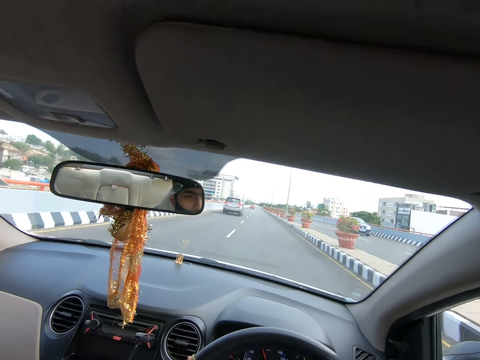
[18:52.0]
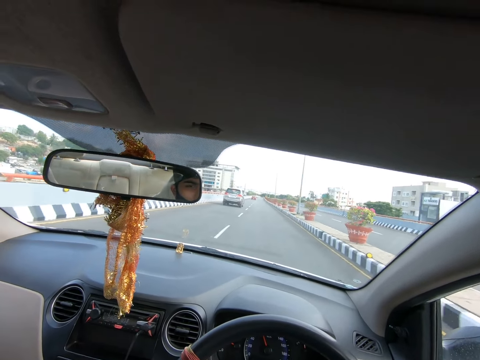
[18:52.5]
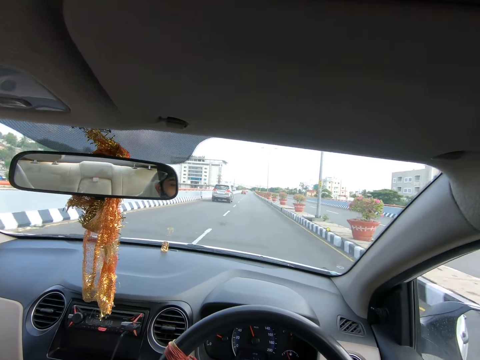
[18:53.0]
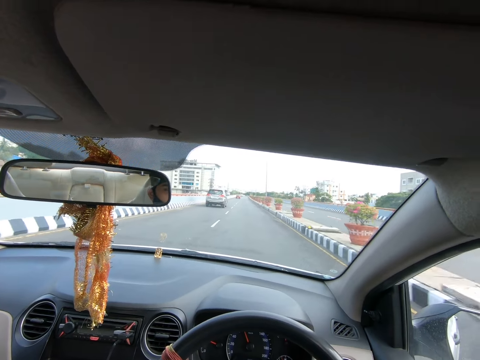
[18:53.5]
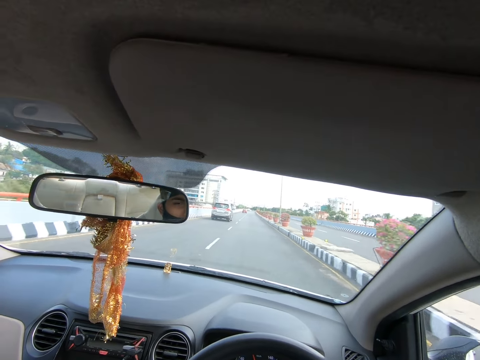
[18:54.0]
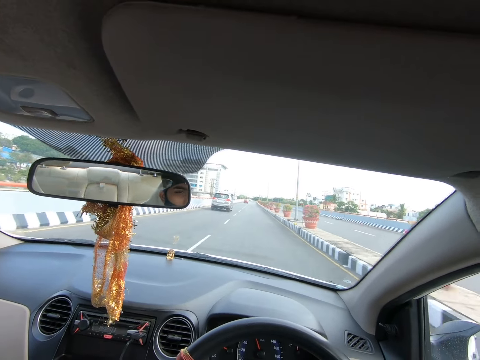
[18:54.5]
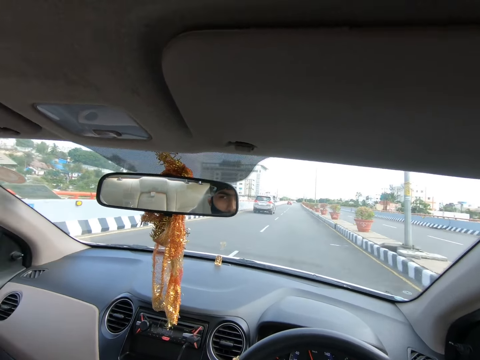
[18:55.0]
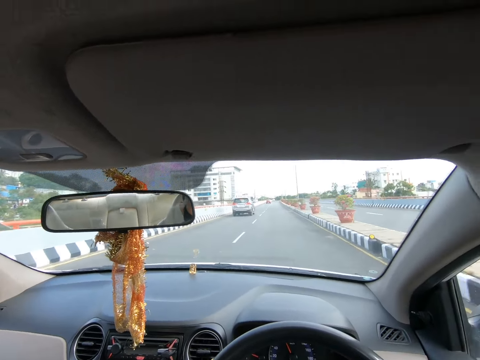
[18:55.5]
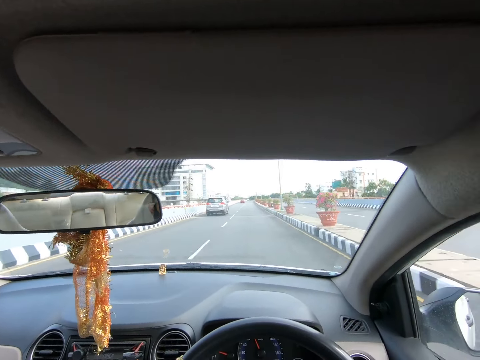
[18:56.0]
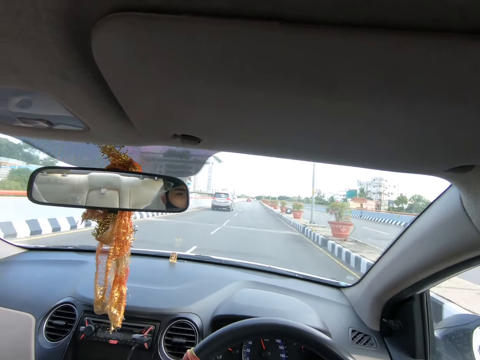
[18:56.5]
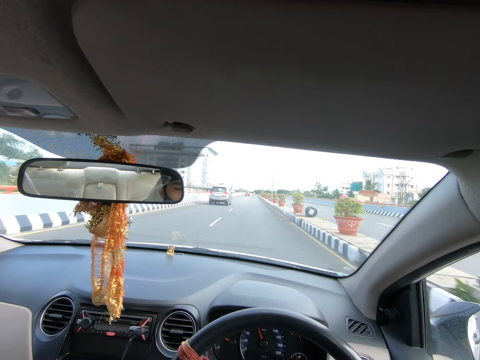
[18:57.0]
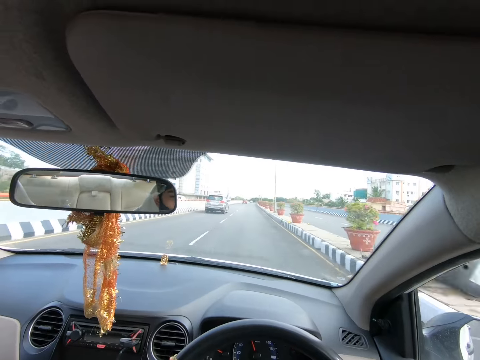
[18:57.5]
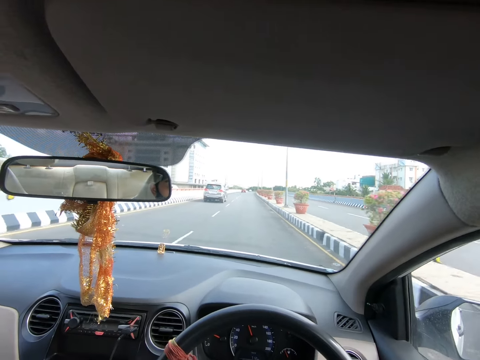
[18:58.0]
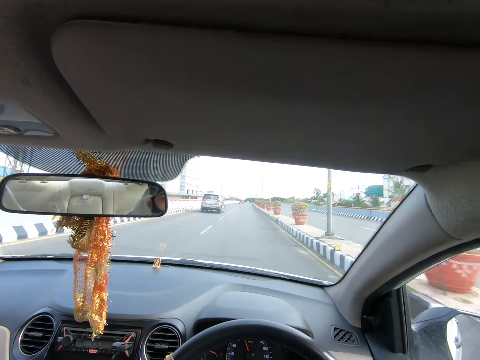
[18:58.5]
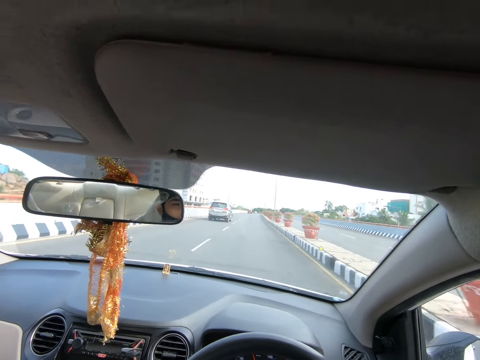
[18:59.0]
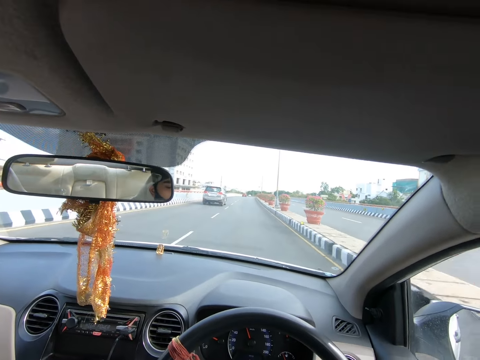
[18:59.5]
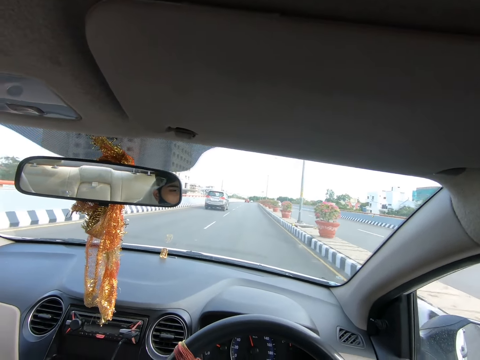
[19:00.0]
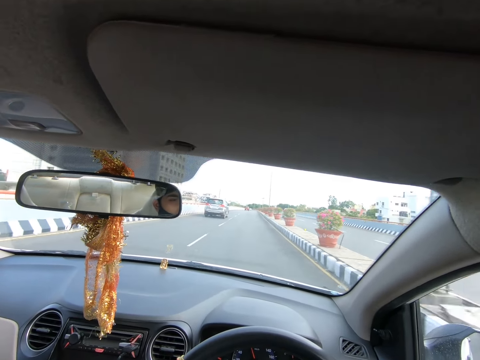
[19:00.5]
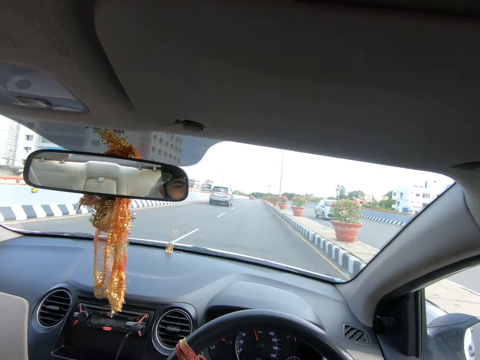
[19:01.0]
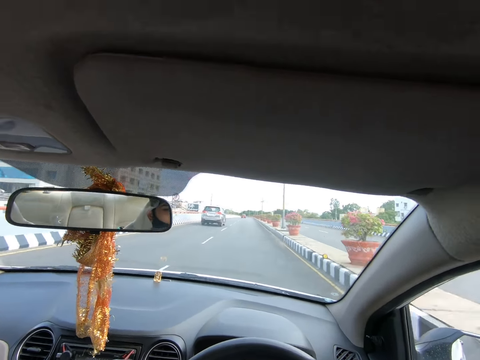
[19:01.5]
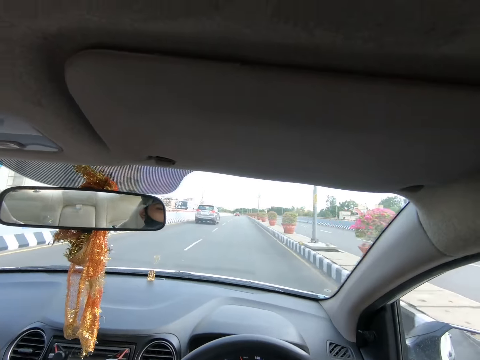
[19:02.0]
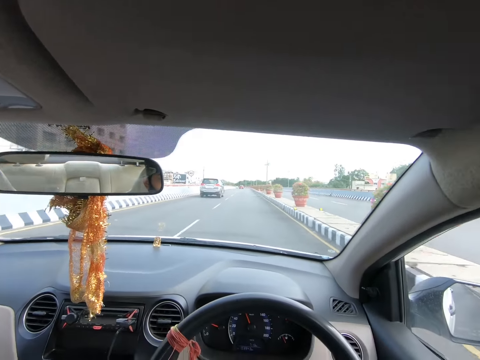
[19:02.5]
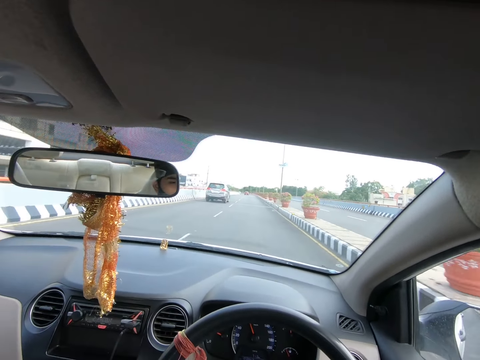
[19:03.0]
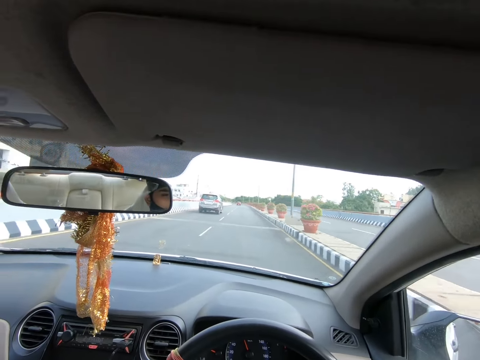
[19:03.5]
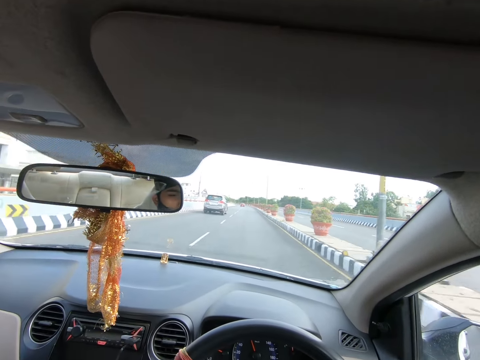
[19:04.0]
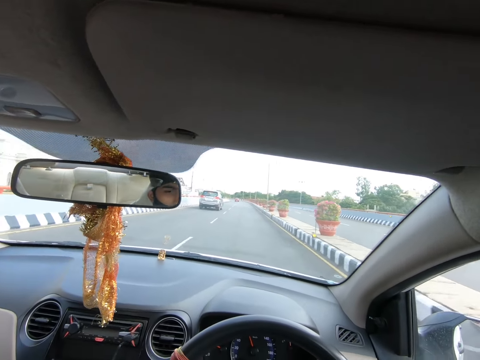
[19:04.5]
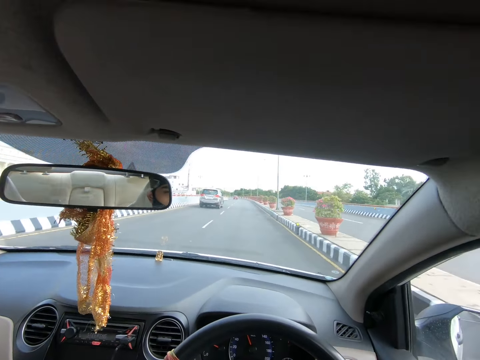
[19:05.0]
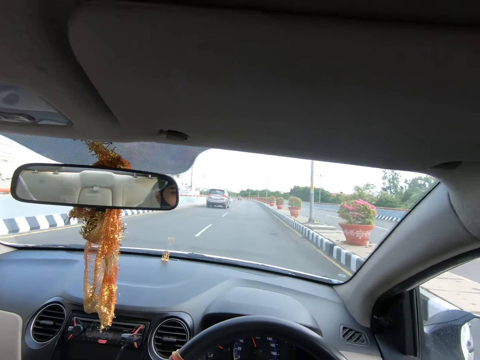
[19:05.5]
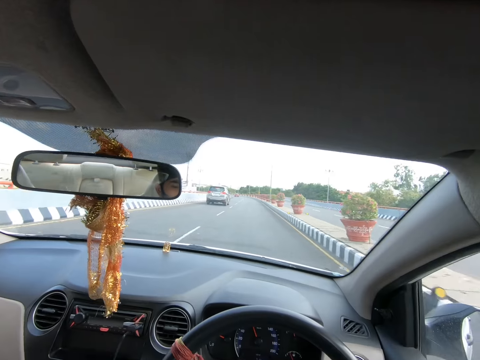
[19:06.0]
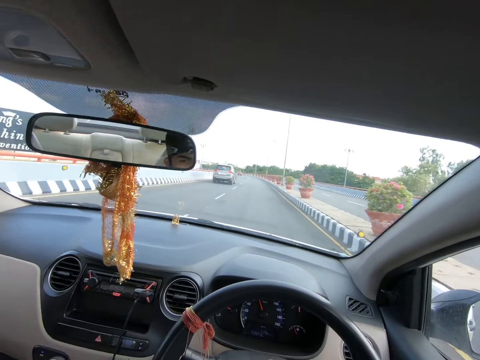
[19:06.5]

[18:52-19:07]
A black car drives past the camera wearer. A silver car drives past the camera wearer.

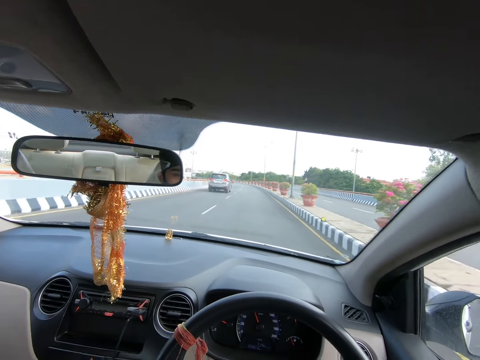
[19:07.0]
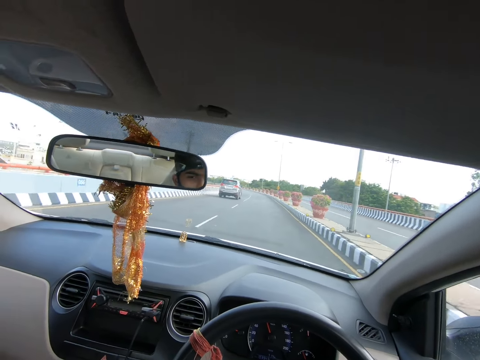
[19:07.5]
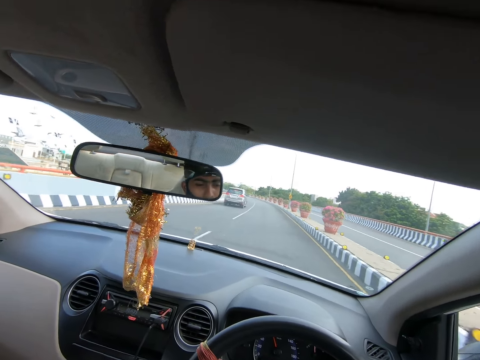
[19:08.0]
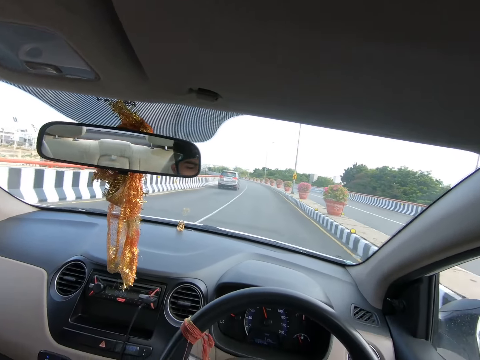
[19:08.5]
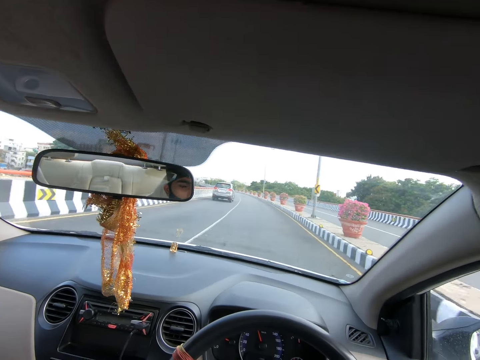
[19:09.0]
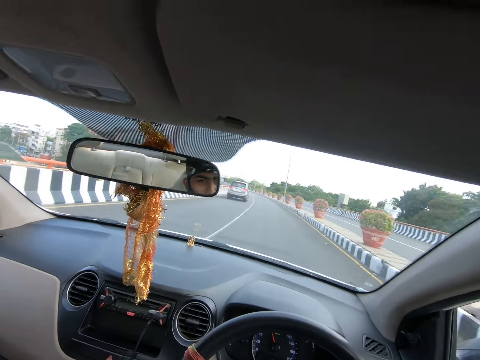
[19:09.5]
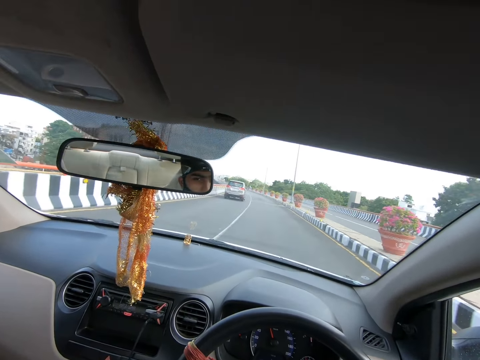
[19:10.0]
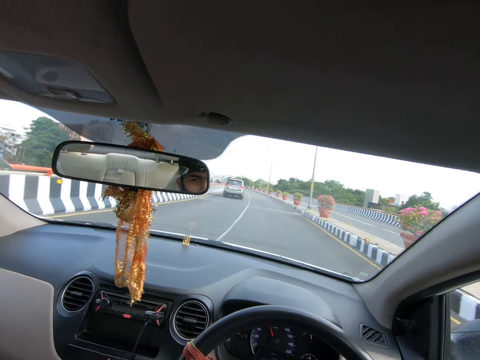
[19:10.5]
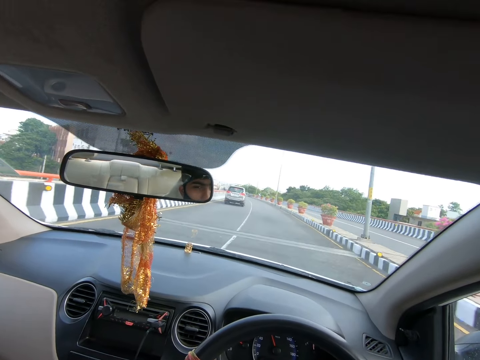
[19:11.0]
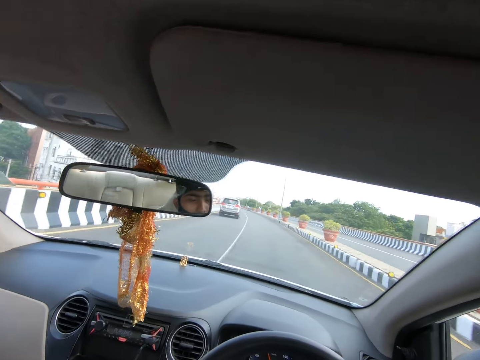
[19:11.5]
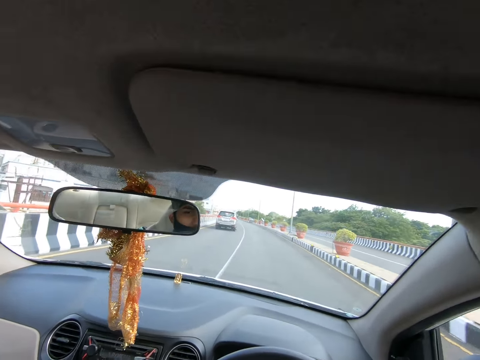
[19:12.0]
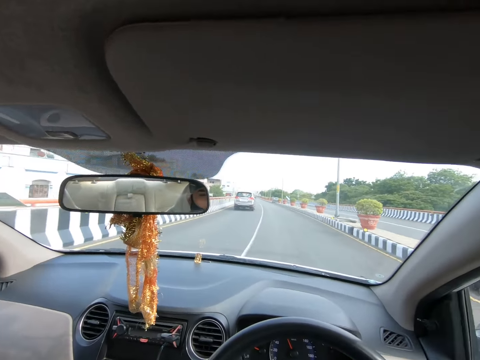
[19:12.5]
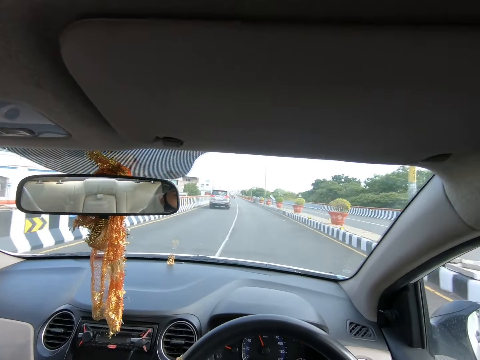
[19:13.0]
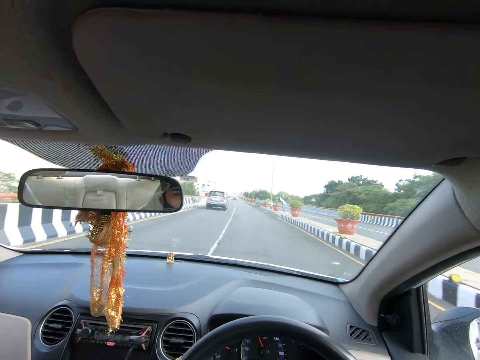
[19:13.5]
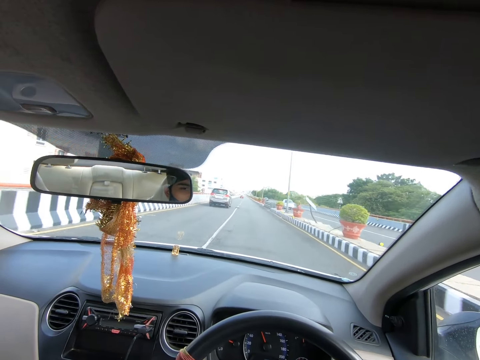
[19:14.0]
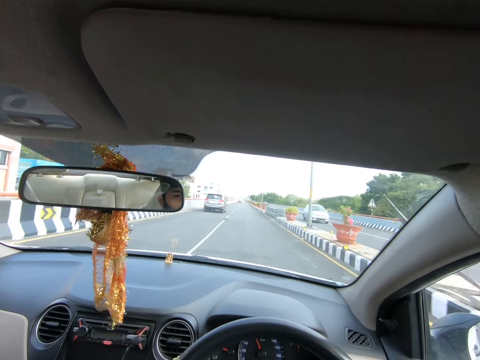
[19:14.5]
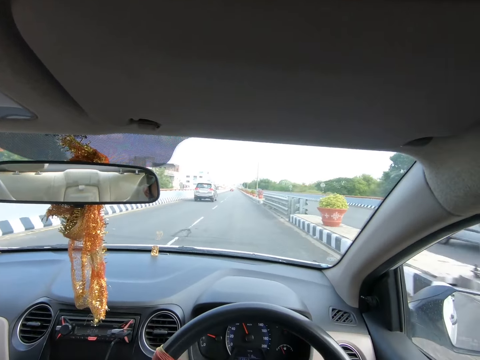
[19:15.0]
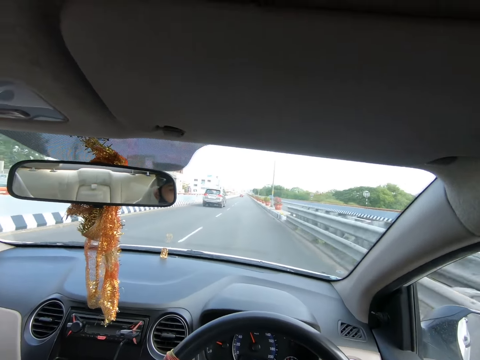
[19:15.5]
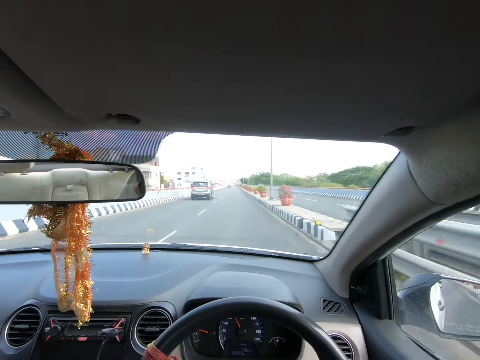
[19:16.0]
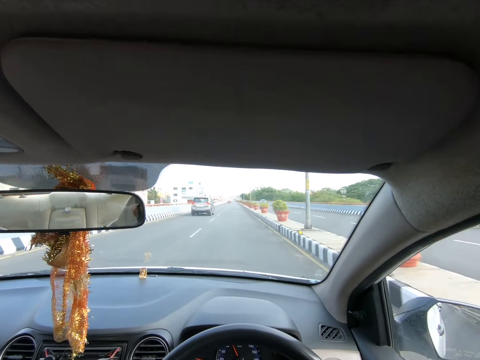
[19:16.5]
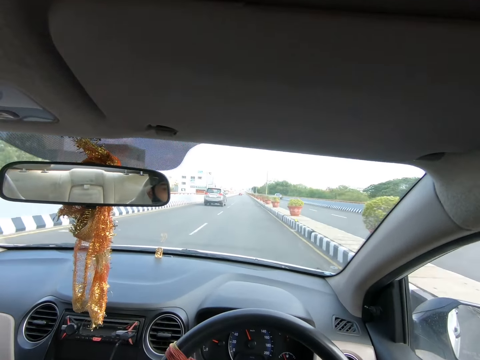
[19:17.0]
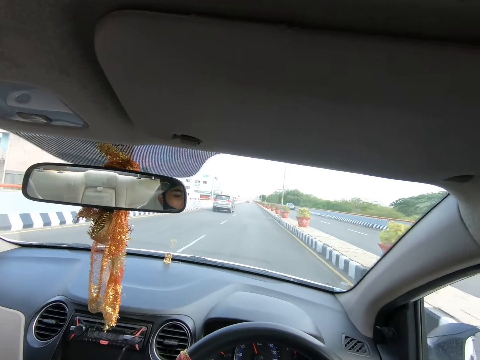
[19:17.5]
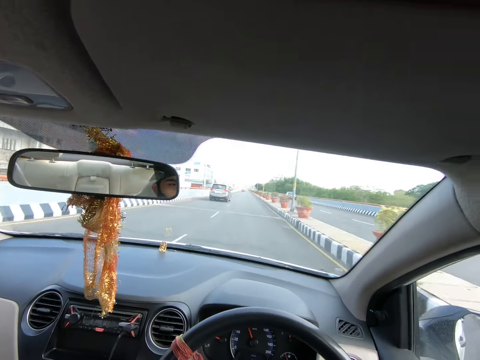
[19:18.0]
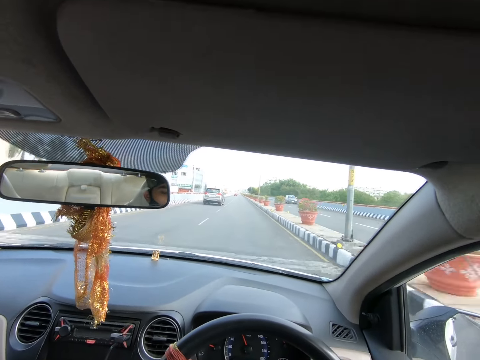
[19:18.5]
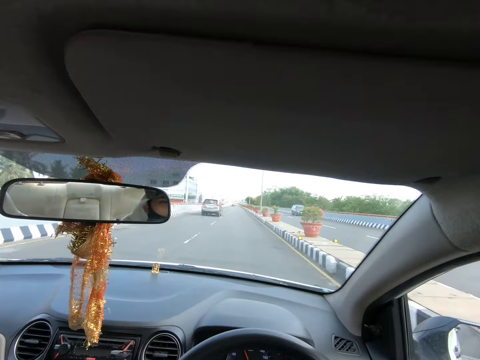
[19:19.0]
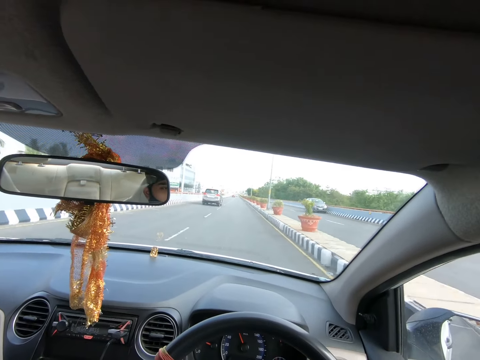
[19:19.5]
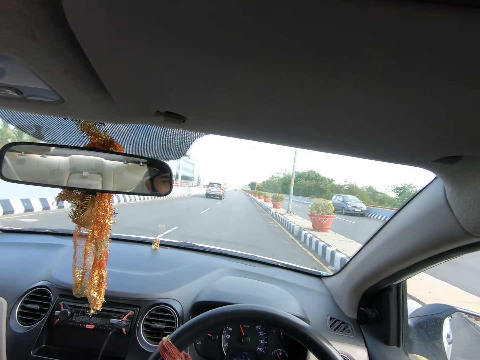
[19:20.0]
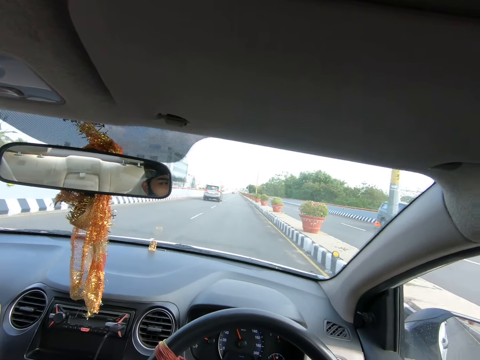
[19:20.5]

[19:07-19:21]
A silver car drives past the camera wearer.
